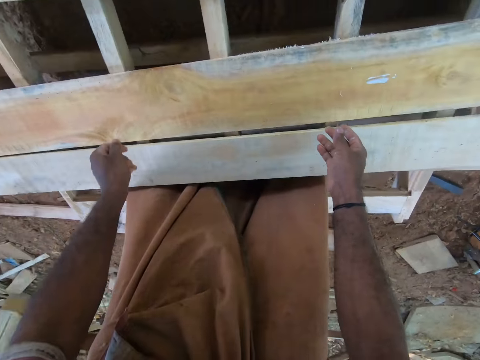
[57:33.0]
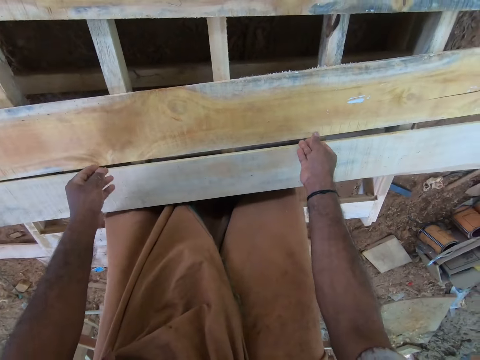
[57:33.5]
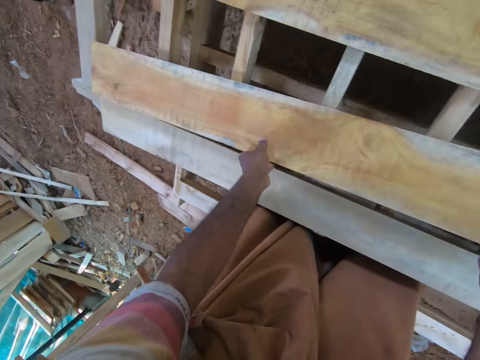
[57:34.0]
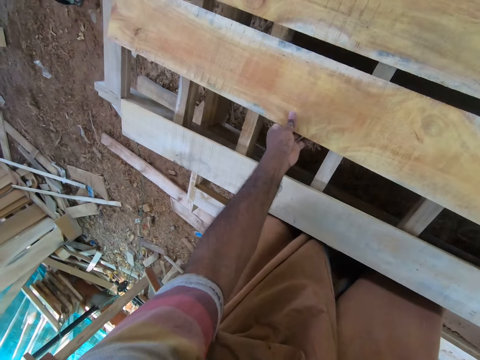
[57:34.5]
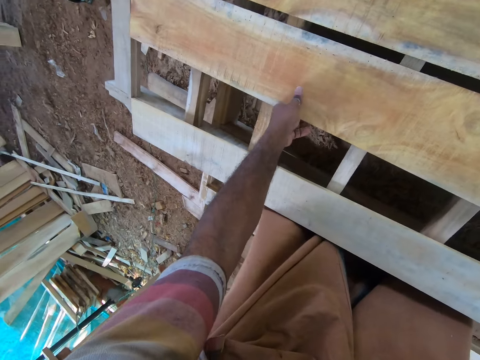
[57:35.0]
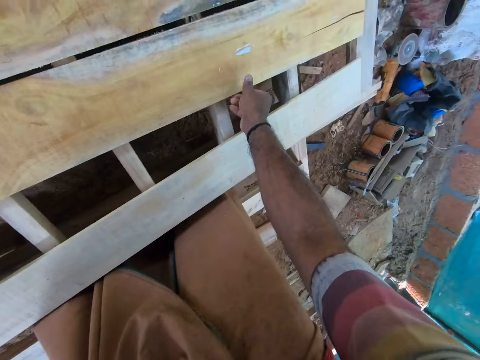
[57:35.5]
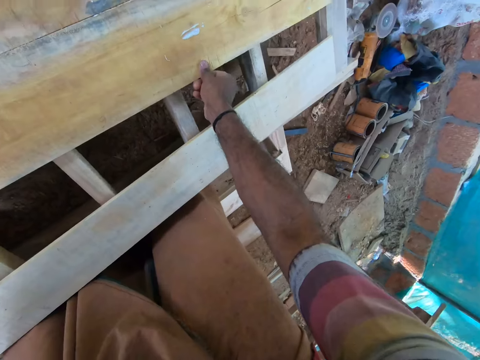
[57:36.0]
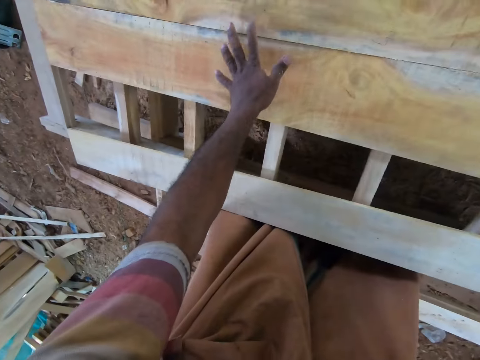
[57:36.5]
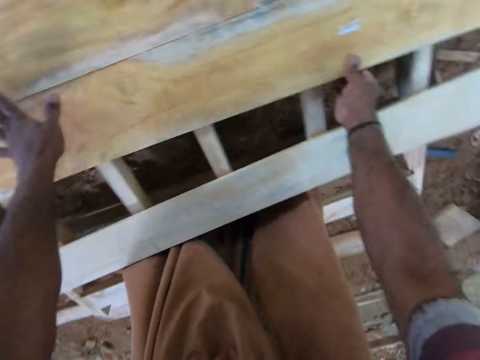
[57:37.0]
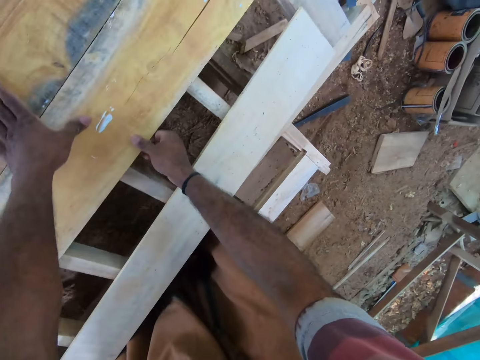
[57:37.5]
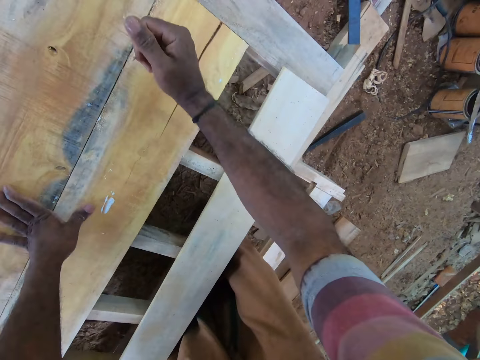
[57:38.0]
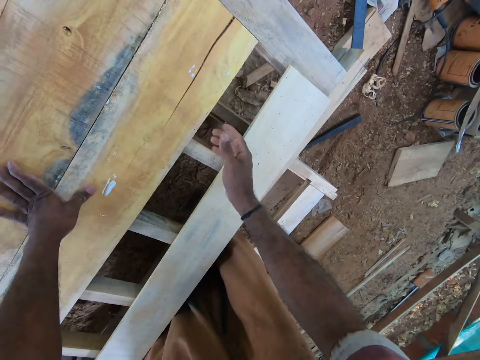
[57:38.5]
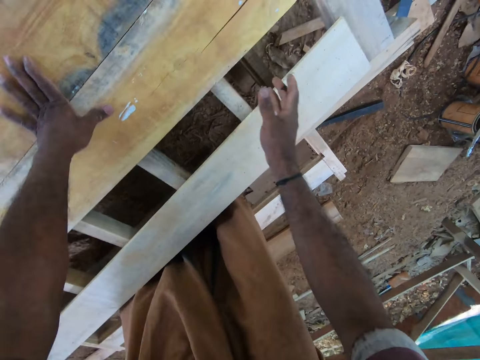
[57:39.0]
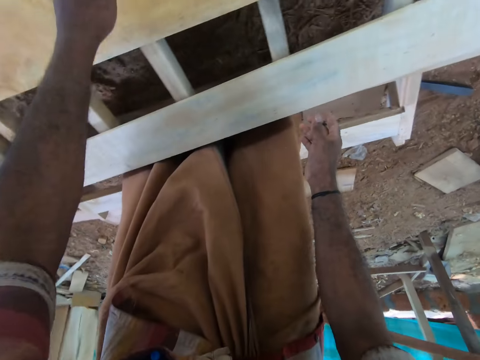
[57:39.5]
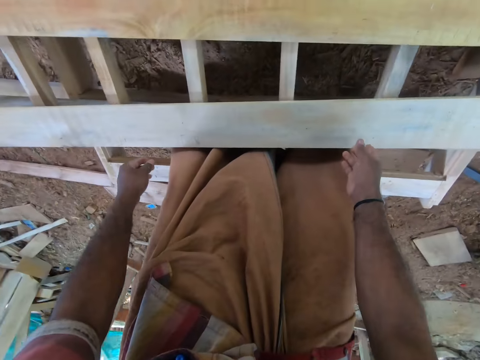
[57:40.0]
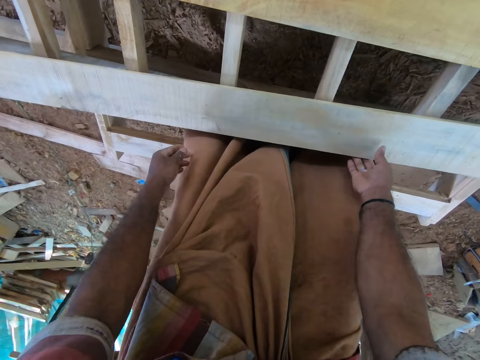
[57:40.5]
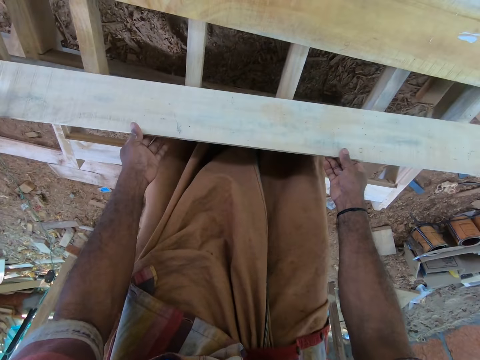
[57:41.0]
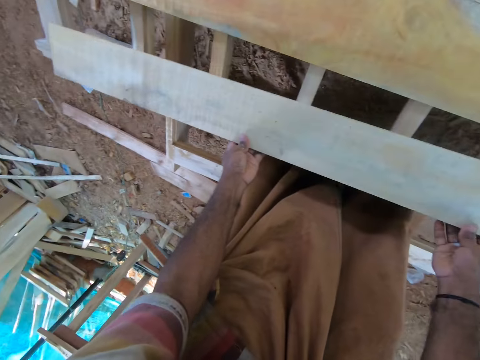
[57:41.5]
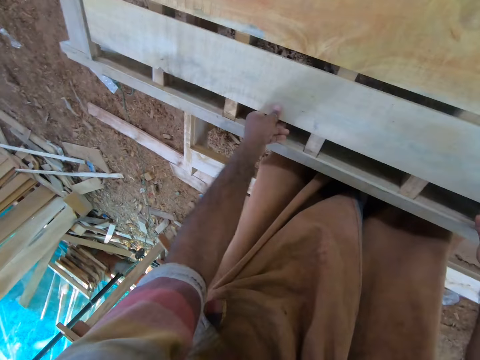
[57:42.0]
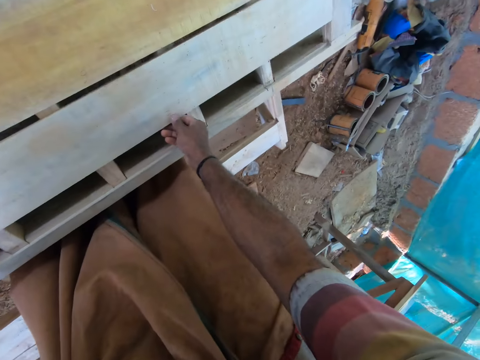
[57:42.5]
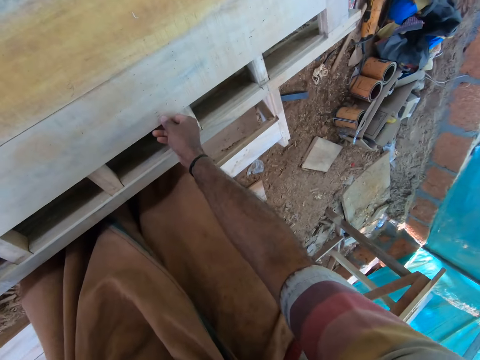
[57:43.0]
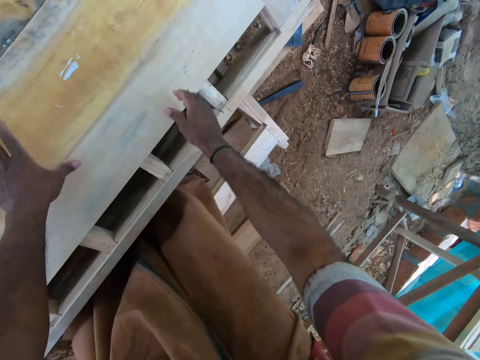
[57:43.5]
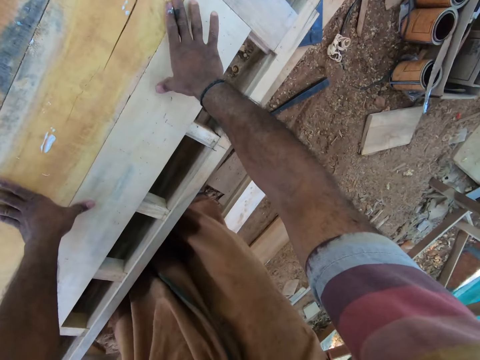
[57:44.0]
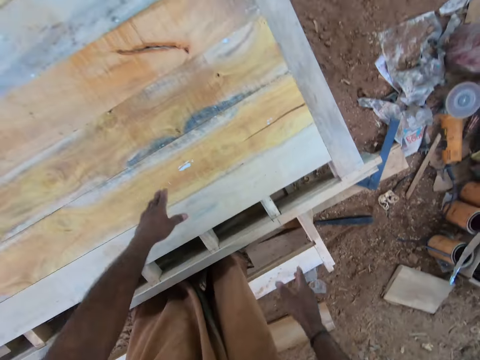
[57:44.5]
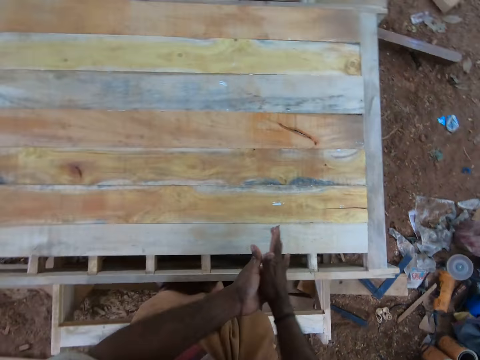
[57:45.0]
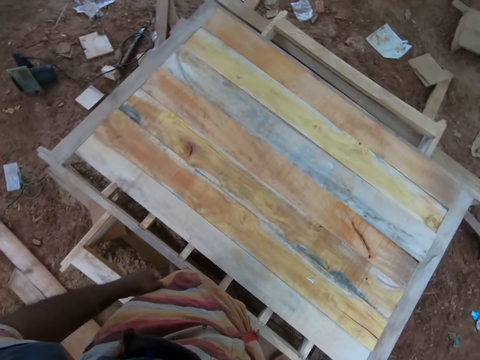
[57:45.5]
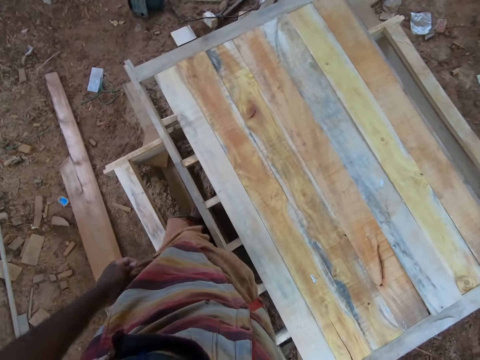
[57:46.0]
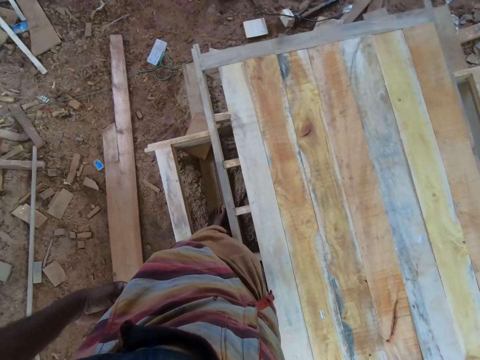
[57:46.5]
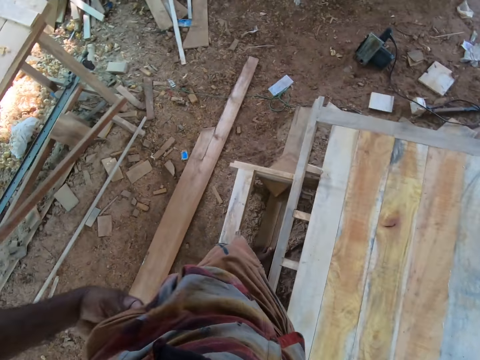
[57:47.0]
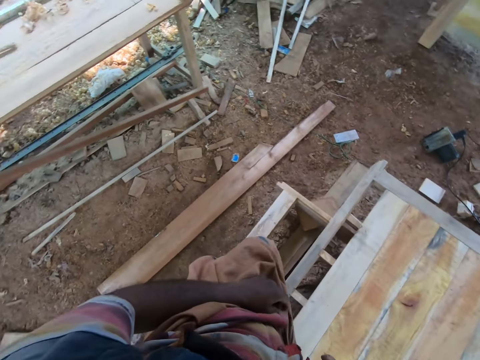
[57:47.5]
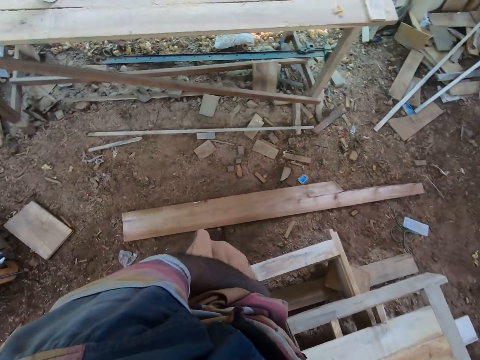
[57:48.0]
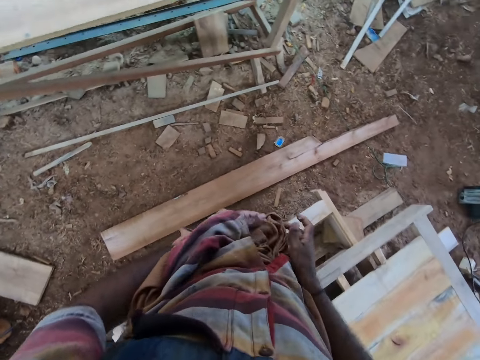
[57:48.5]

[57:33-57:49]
The camera wearer moves the plank on the wooden platform with both hands. He sticks wood together. He hits the plank on the wooden platform with his right hand. He moves the plank on the wooden platform with both hands. He sticks wood together. He moves around.

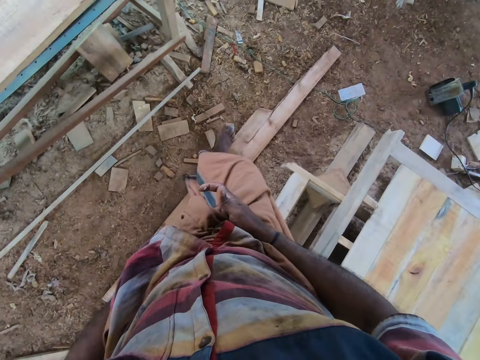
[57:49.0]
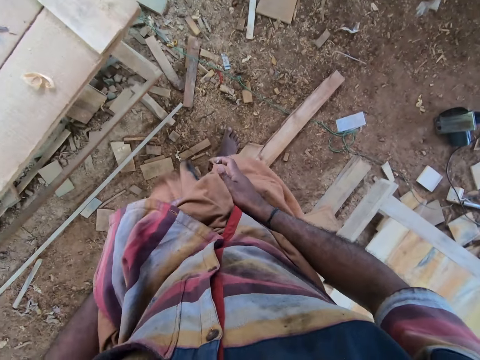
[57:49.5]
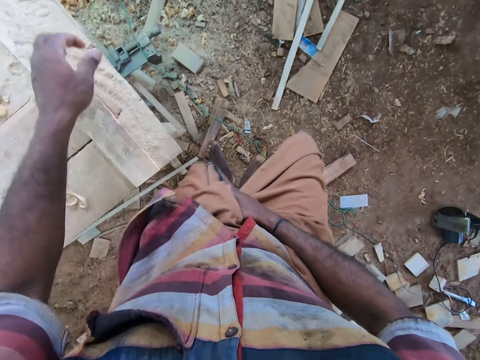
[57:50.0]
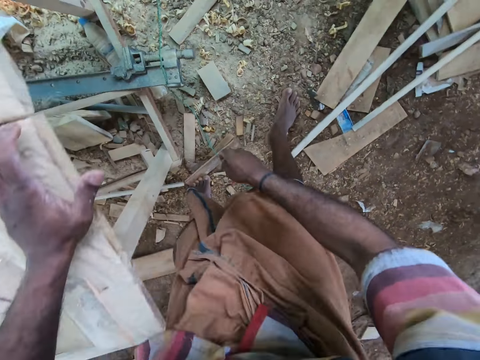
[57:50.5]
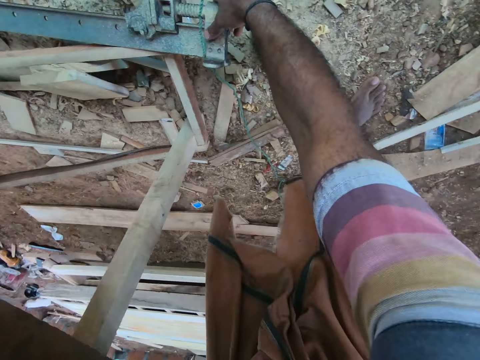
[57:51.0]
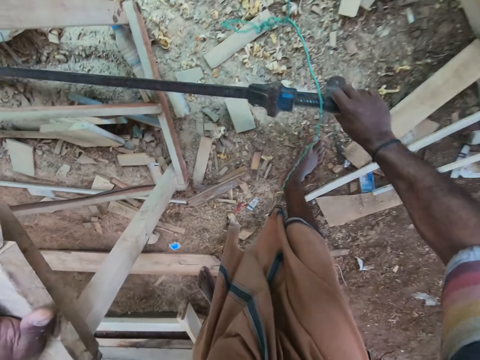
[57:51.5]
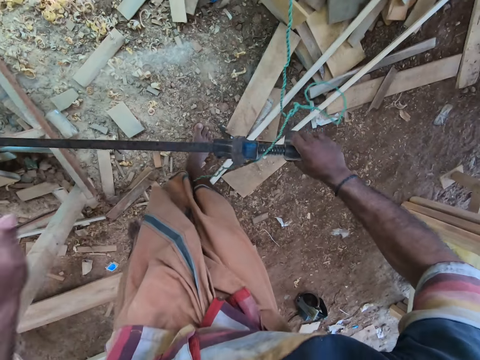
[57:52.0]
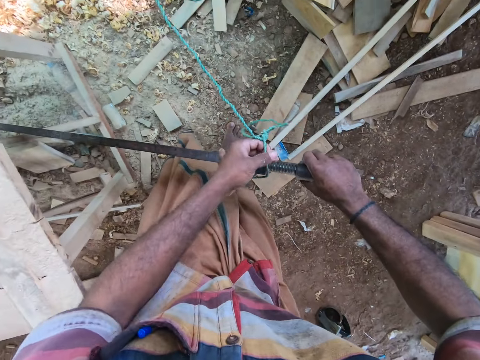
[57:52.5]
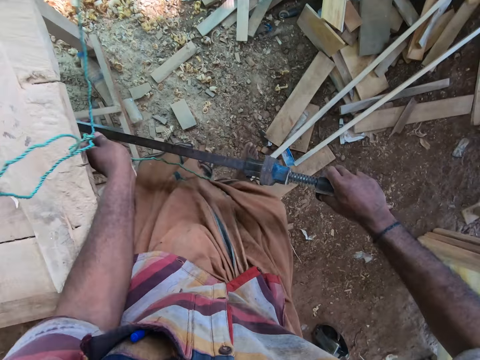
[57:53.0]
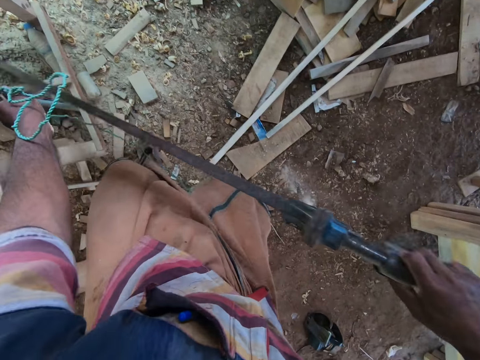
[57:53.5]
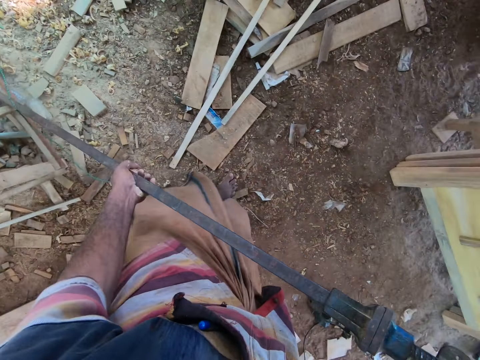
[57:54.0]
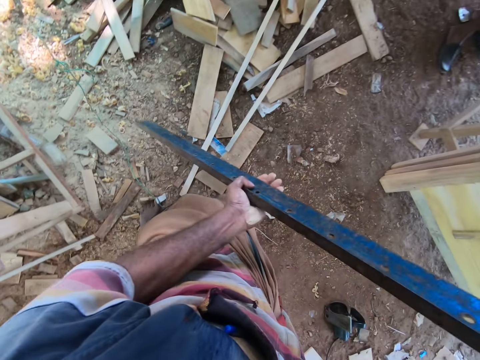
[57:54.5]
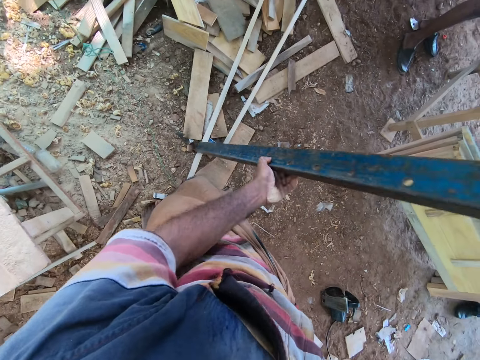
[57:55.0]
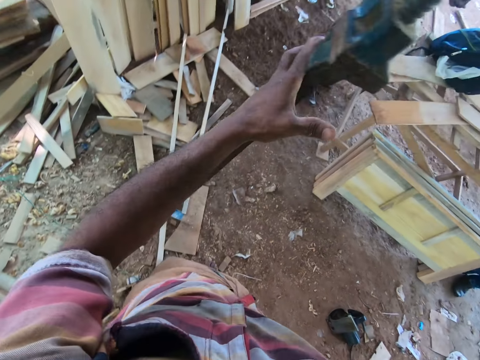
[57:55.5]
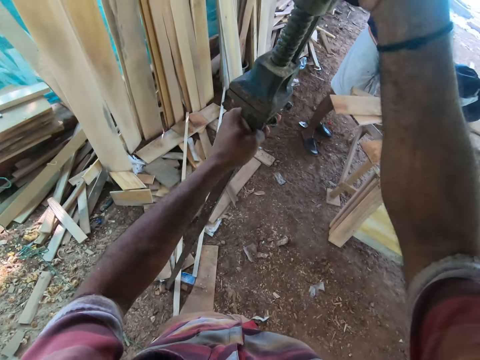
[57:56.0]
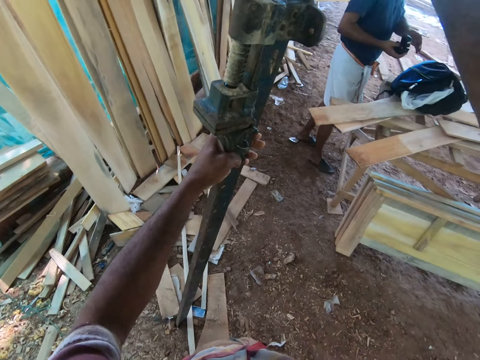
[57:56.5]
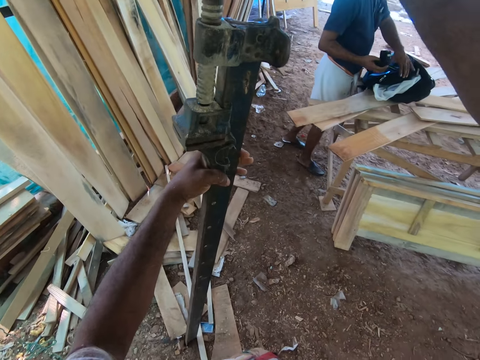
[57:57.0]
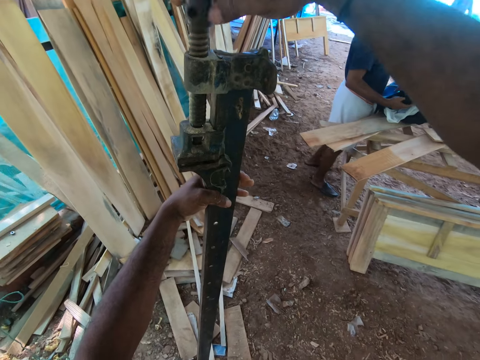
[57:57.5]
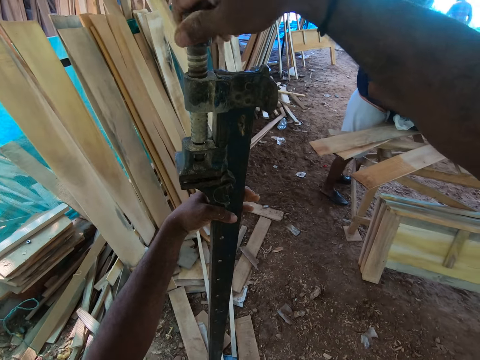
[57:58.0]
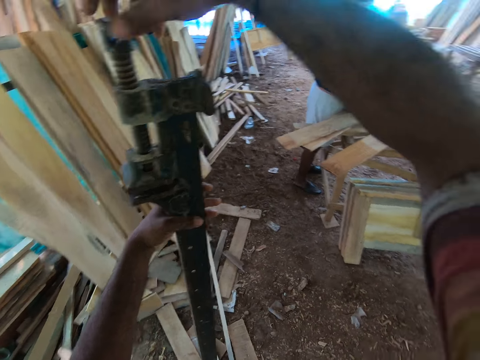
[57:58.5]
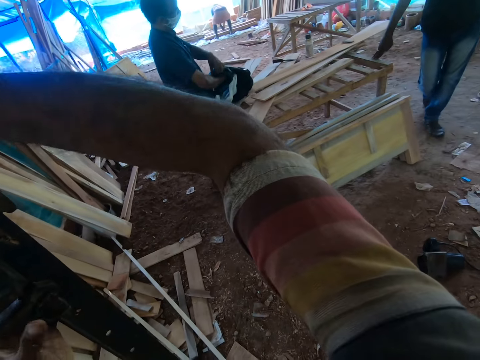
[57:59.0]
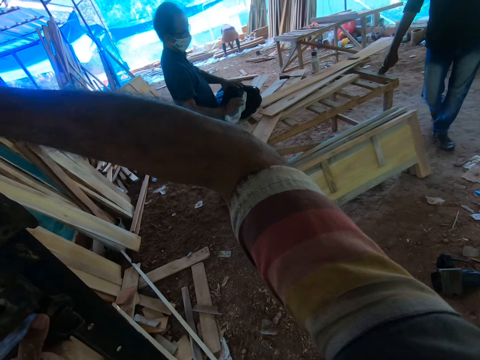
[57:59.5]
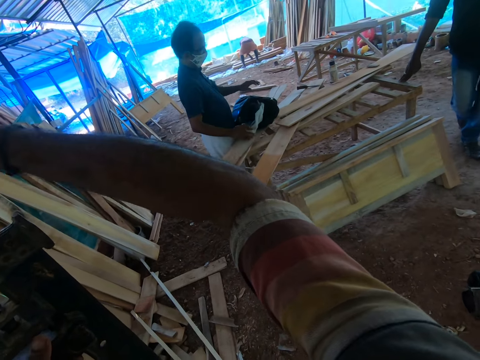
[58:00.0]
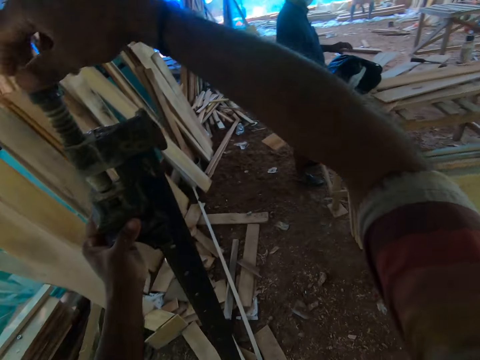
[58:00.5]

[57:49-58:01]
The camera wearer picks up a wood clamp from the ground with his right hand. He removes a rope from the wood clamp in his right hand with his left hand. He holds the wood clamp with both hands. He holds the wood clamp with his right hand. He holds the wood clamp with both hands. He operates the wood clamp with both hands. A man puts a phone in his right hand in a bag on a table. The camera wearer loosens the clamp.
